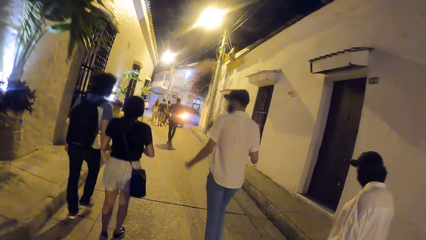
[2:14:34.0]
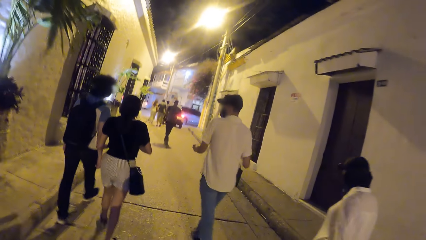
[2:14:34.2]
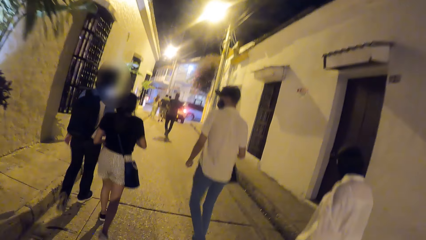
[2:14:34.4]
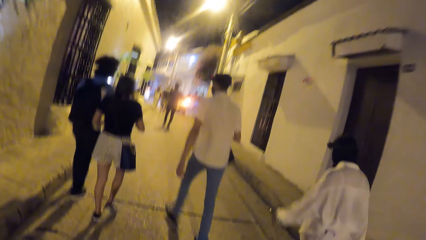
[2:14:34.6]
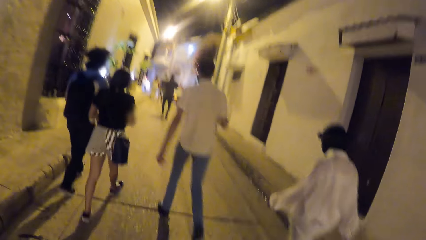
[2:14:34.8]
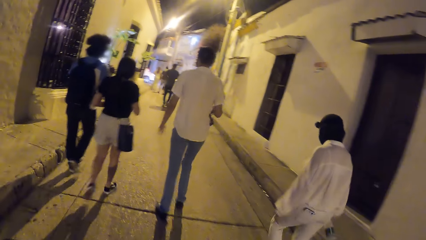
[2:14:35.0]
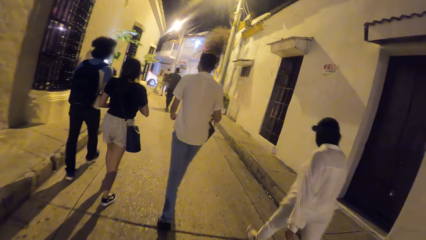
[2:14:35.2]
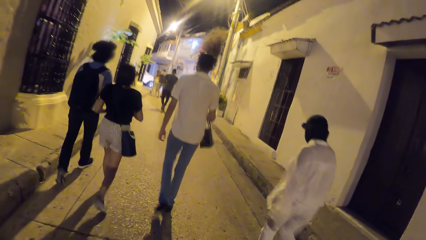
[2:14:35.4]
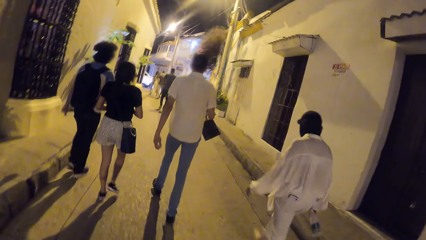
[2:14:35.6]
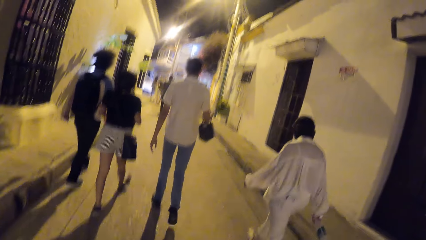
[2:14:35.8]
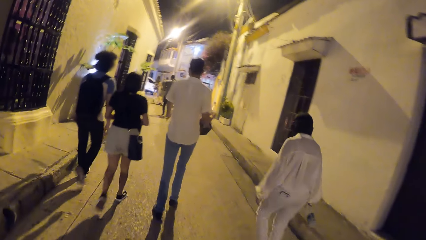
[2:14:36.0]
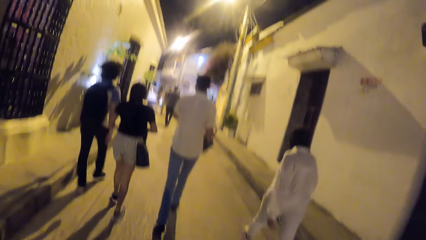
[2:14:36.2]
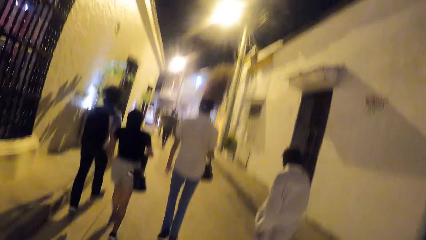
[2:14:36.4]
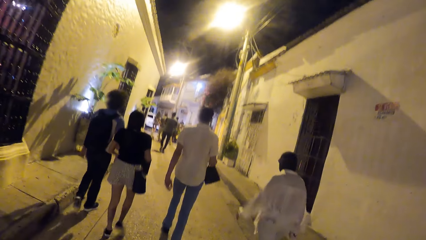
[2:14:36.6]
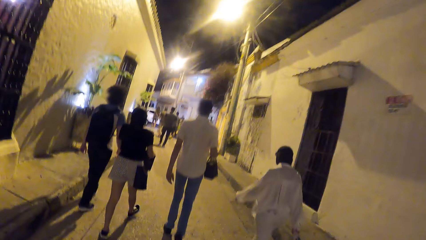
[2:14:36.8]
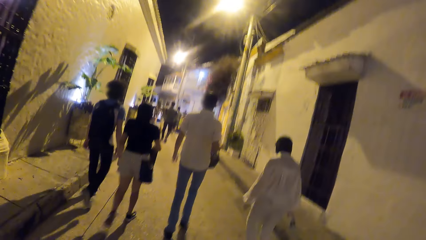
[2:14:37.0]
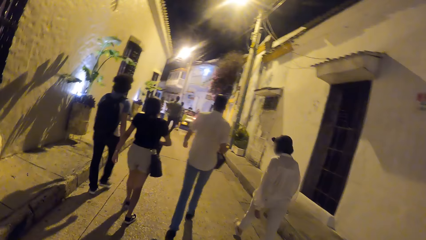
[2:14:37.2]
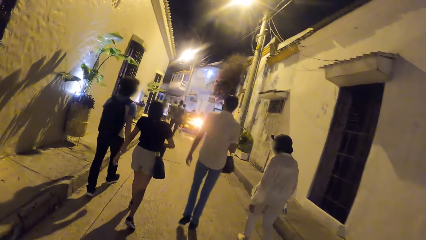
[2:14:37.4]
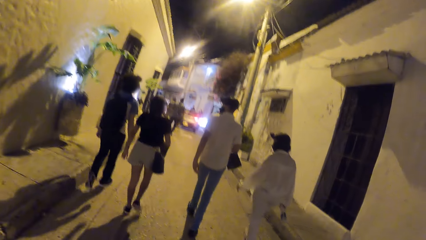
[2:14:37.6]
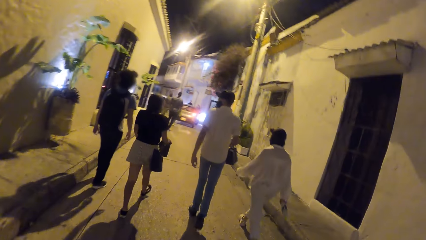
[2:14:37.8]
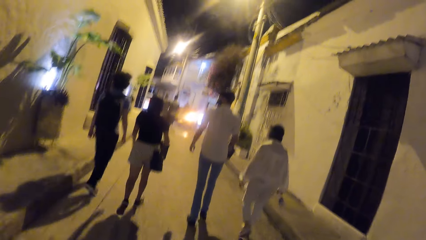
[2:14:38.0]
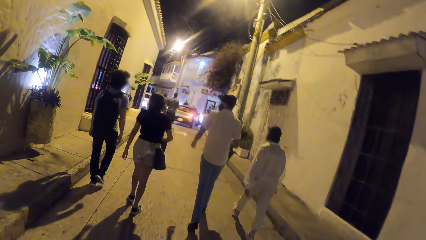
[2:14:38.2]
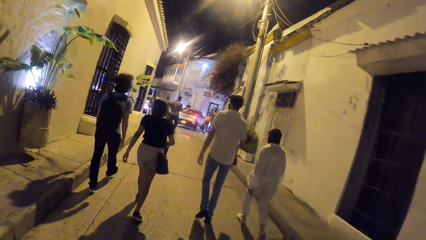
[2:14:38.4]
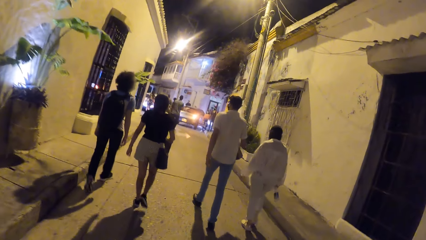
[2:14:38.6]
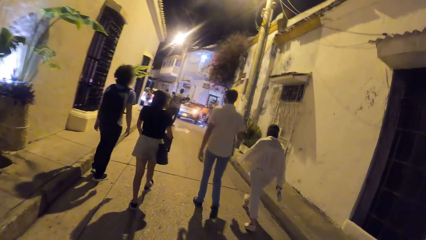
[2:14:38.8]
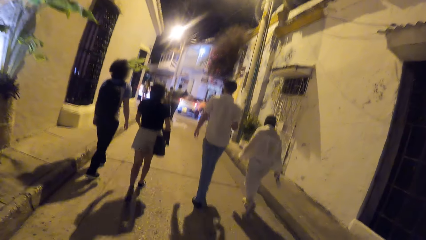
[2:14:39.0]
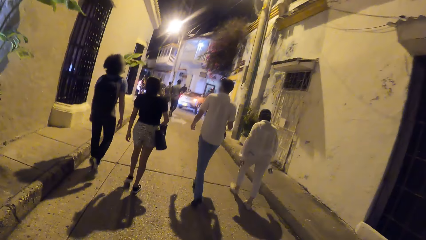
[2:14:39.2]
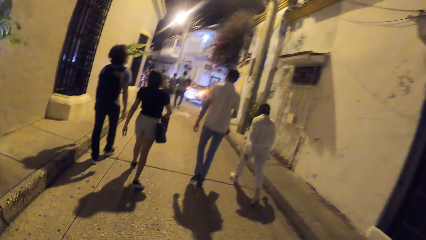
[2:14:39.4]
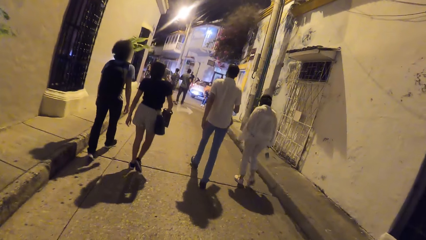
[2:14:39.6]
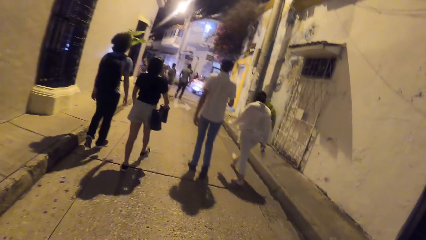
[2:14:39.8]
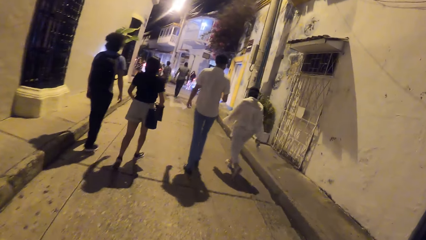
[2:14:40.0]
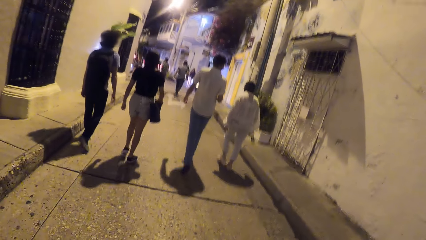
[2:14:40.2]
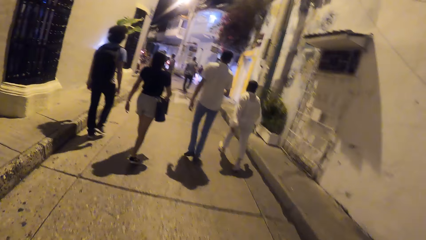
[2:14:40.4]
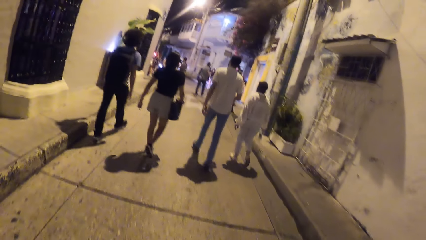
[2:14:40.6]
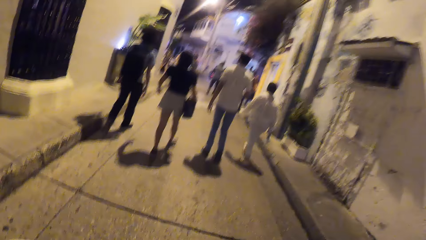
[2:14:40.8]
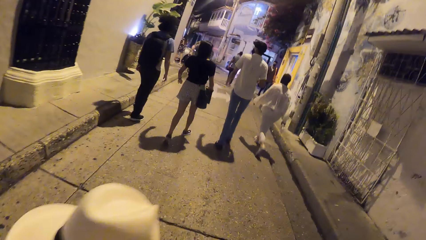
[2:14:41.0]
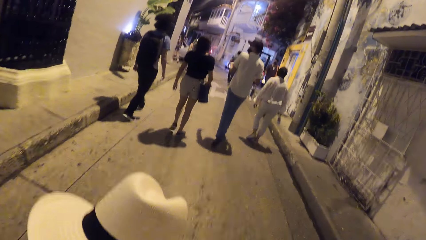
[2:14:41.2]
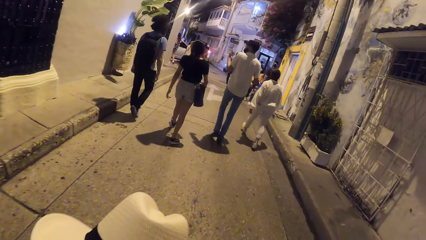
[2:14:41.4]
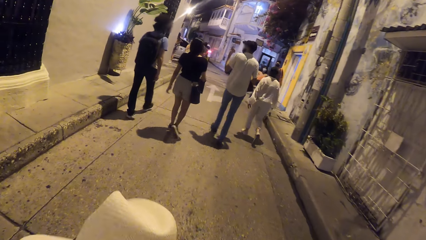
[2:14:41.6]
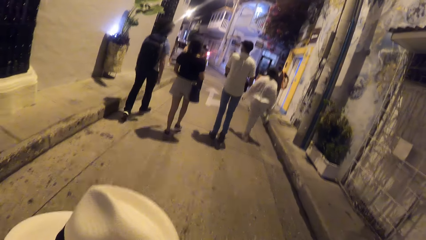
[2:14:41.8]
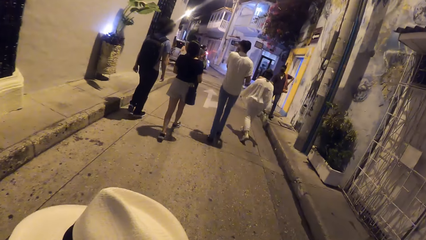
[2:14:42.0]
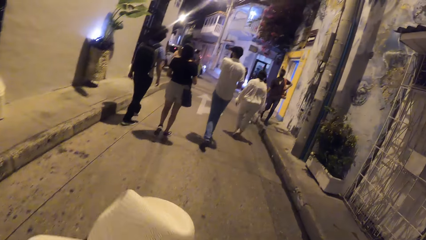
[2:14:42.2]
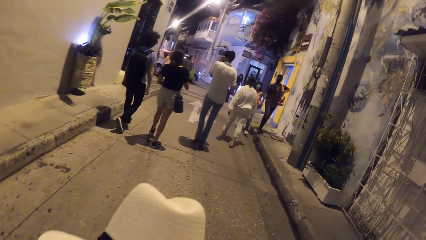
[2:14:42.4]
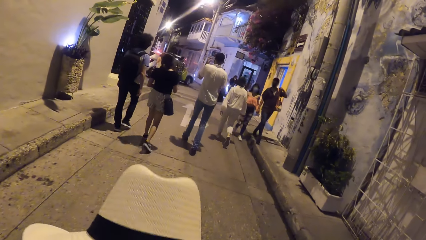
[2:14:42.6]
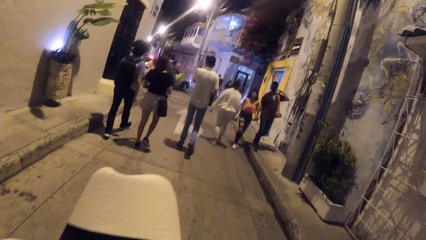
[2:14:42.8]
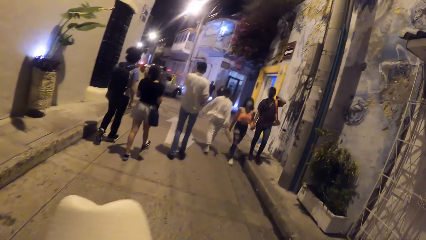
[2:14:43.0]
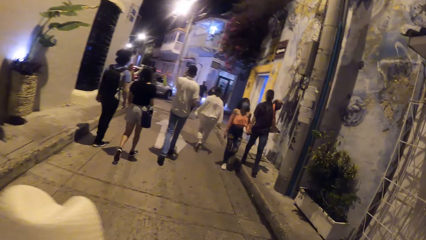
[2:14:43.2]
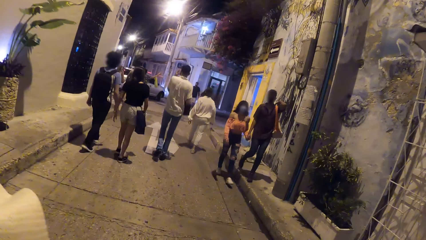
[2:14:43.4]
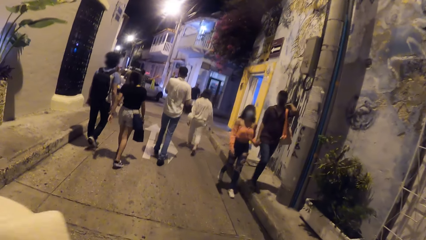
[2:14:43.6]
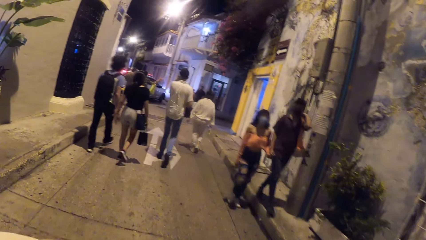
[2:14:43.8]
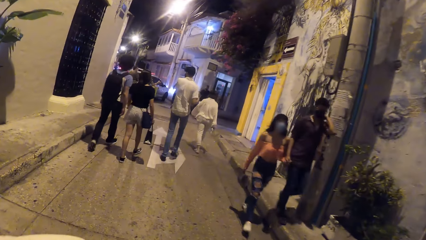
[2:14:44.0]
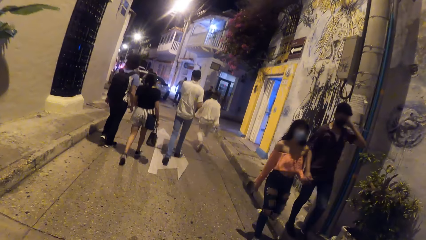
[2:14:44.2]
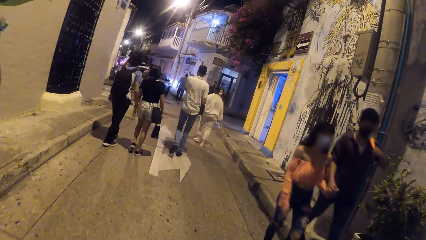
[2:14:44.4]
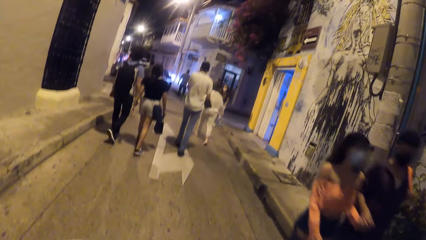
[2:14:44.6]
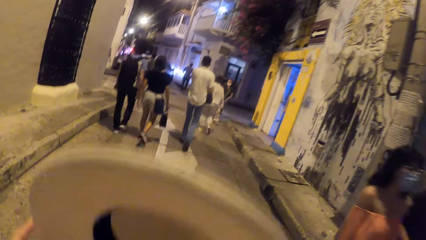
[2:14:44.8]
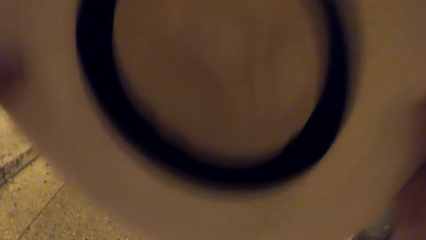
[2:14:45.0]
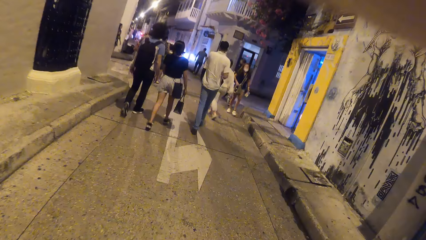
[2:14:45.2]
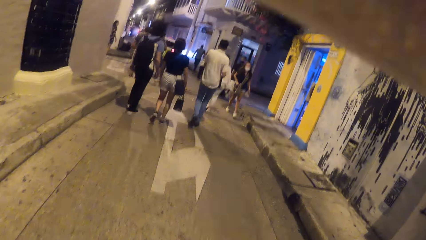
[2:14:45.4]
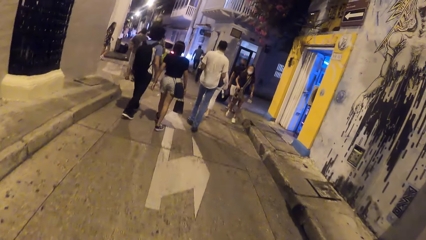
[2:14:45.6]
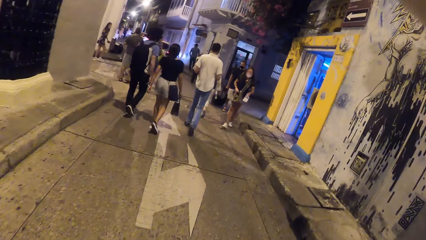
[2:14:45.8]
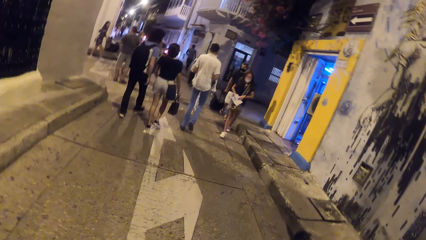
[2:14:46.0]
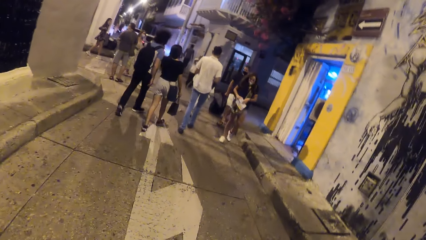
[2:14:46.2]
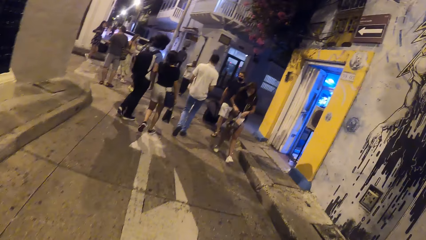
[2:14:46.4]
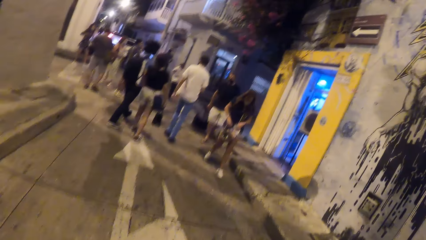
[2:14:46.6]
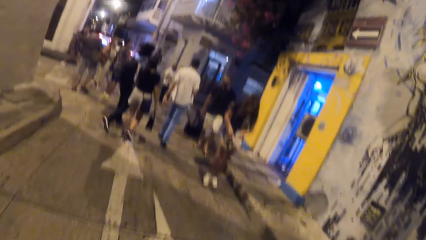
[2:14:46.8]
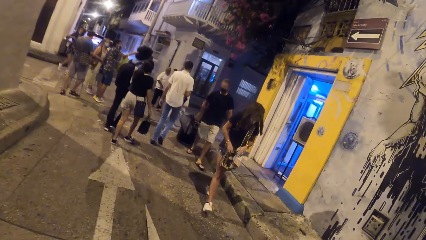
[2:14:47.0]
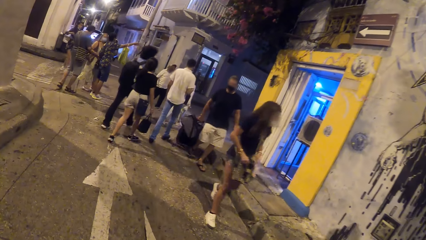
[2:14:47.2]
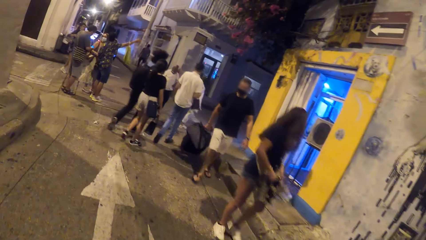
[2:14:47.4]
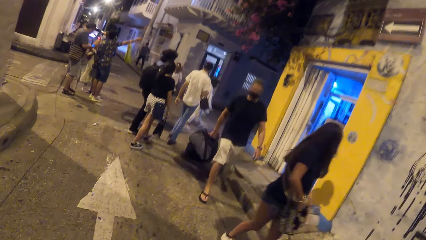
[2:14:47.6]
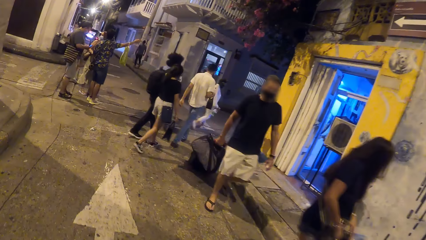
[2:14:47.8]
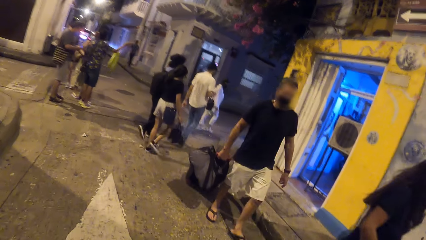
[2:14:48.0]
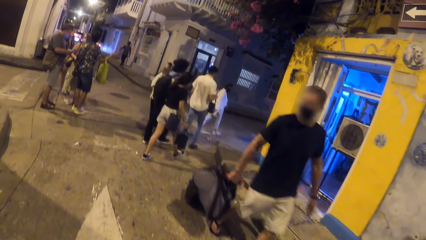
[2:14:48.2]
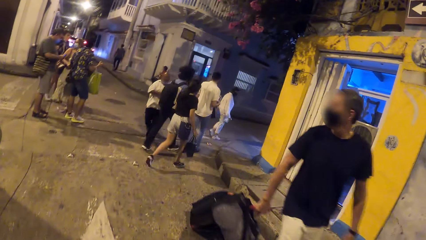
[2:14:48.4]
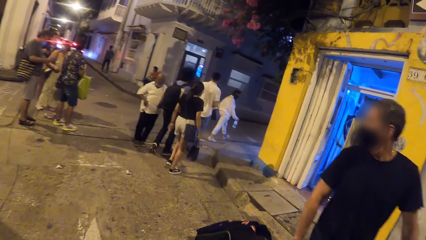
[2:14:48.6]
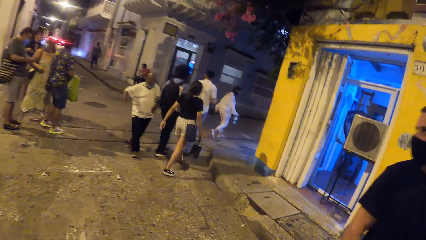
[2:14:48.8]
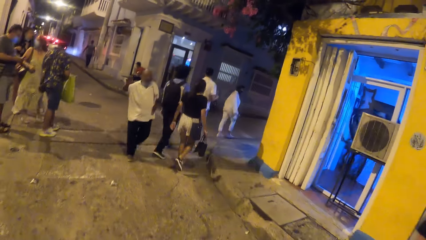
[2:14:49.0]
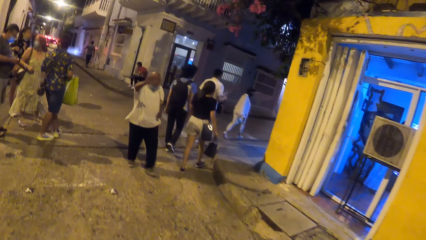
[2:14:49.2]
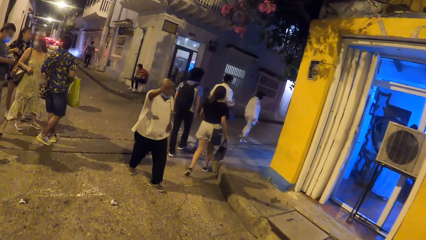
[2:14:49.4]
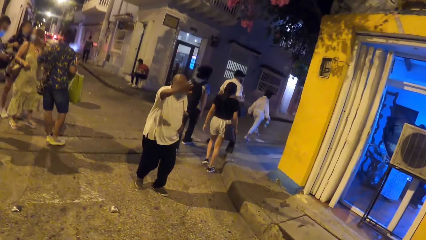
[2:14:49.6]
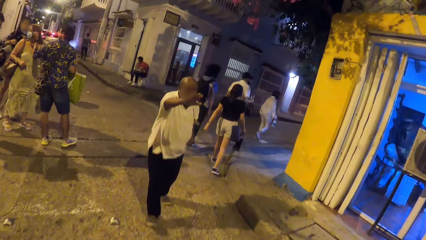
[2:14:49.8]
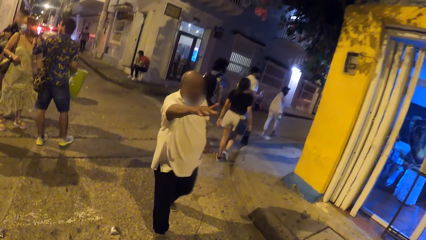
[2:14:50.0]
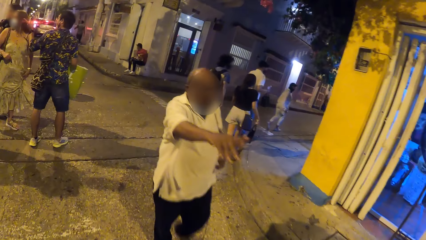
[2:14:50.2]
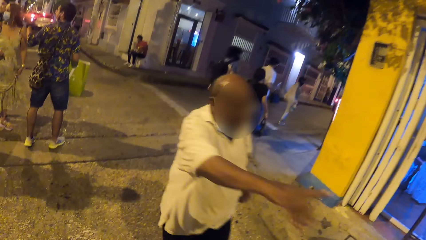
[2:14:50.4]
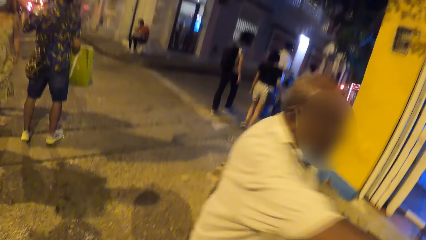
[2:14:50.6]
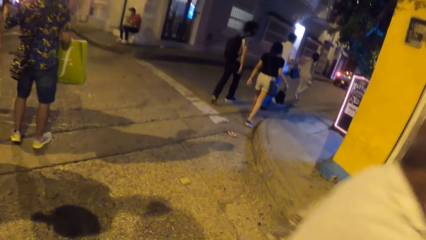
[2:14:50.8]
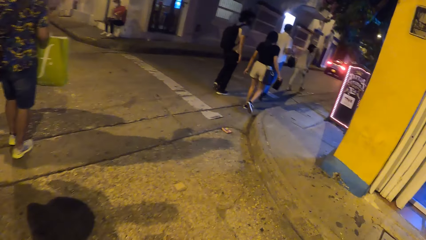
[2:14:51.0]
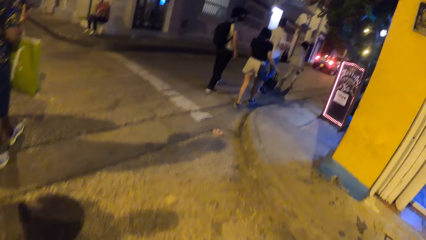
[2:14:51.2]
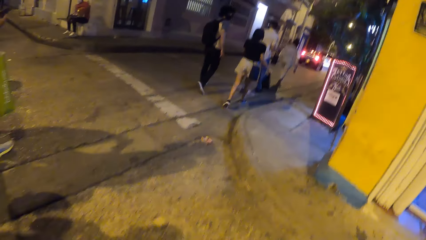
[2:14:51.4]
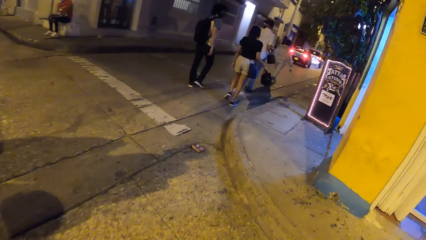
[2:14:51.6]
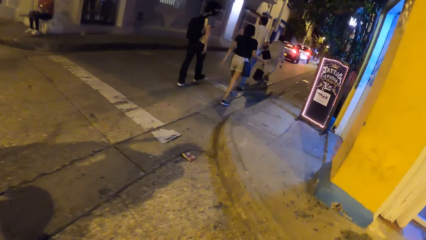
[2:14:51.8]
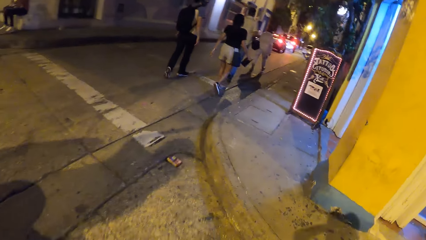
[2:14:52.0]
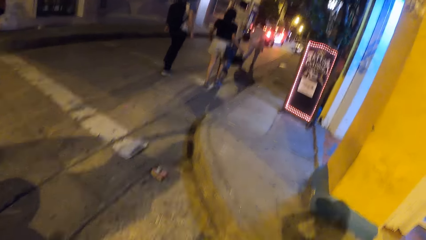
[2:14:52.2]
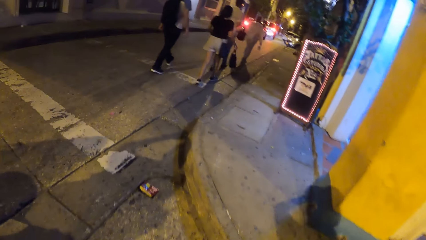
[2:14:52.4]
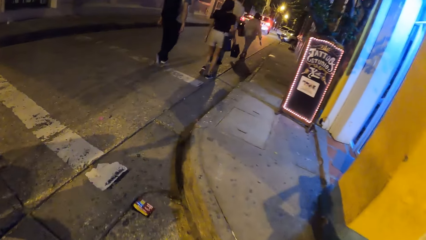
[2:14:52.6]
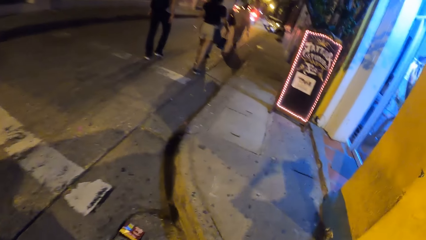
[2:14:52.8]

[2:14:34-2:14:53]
The camera wearer walks on the pathway with the hat in their left hand. They raise the hat with their left hand. They wear the hat on their head with their hands. They raise the hat with their right hand. They walk along the pathway on the road.
